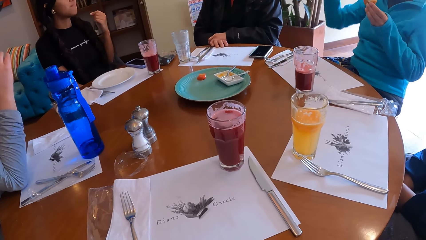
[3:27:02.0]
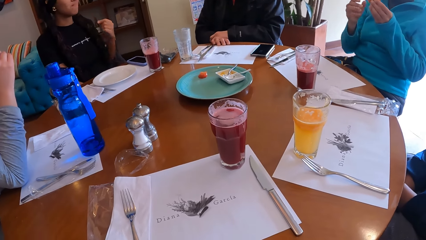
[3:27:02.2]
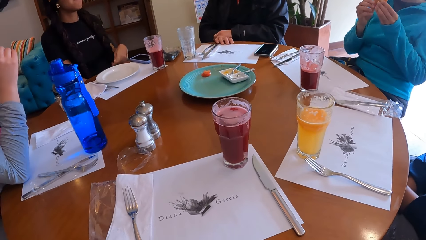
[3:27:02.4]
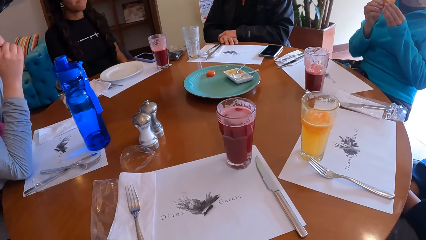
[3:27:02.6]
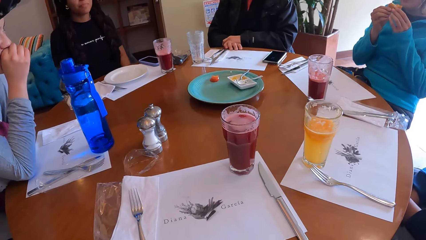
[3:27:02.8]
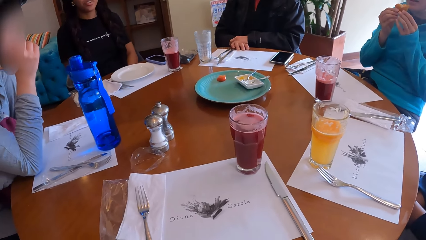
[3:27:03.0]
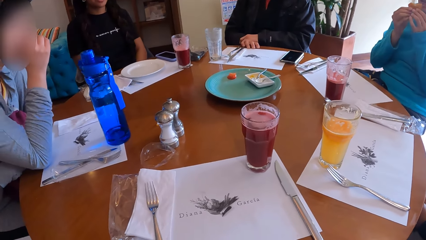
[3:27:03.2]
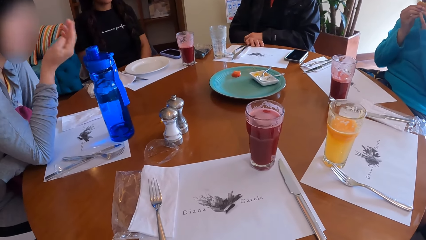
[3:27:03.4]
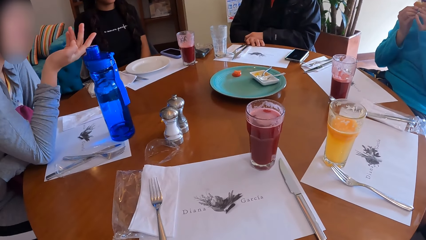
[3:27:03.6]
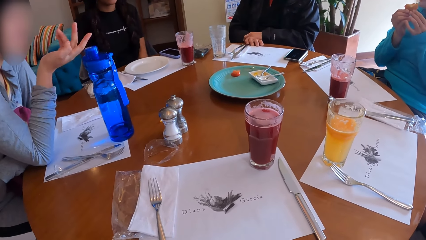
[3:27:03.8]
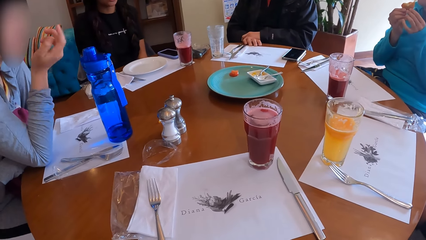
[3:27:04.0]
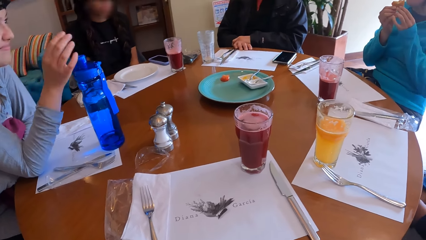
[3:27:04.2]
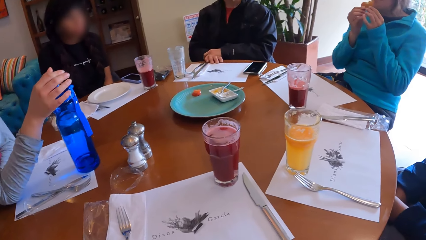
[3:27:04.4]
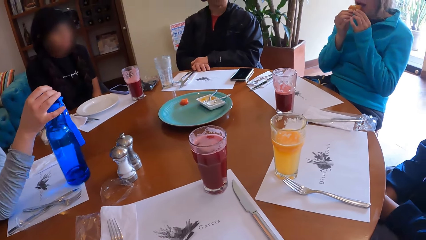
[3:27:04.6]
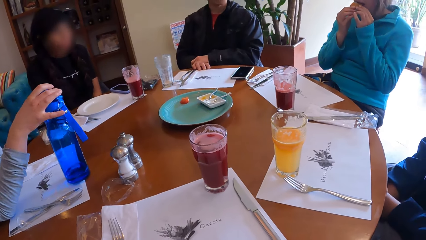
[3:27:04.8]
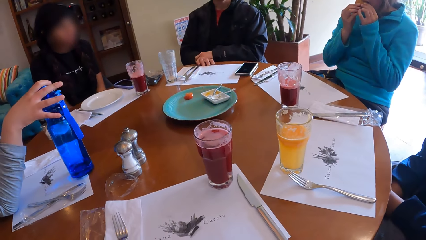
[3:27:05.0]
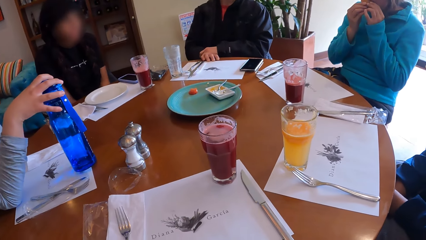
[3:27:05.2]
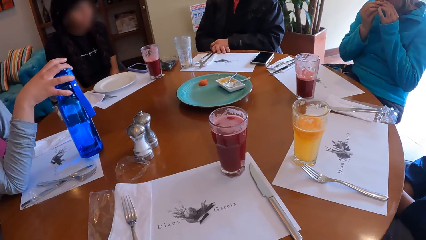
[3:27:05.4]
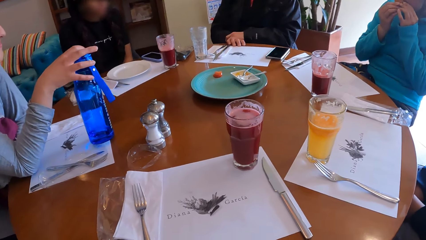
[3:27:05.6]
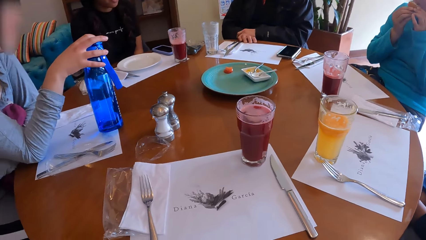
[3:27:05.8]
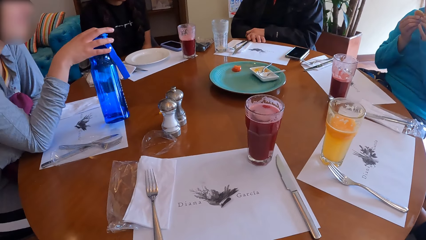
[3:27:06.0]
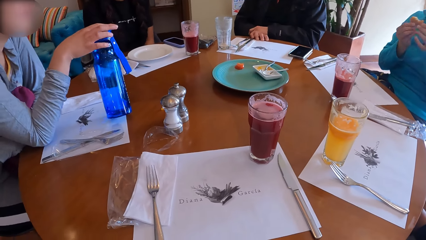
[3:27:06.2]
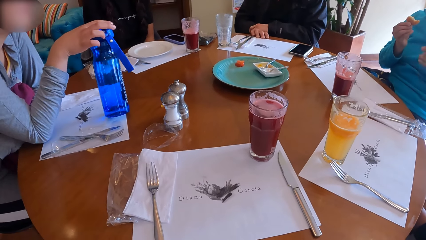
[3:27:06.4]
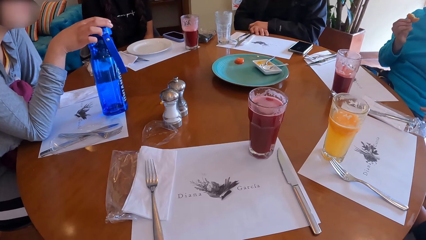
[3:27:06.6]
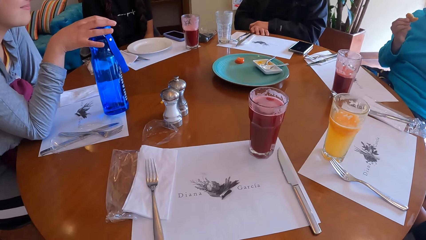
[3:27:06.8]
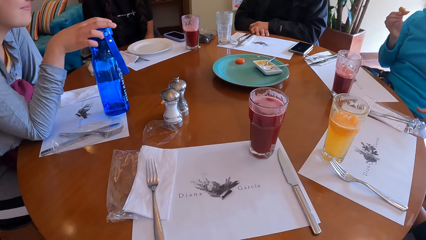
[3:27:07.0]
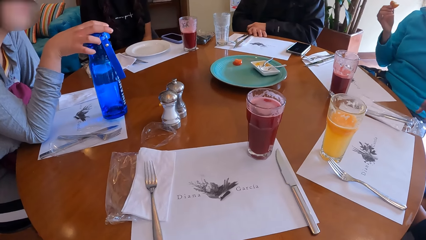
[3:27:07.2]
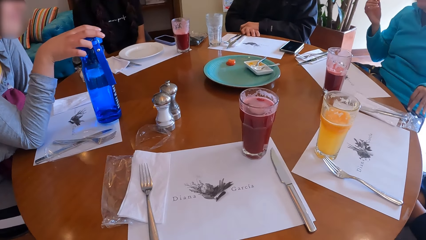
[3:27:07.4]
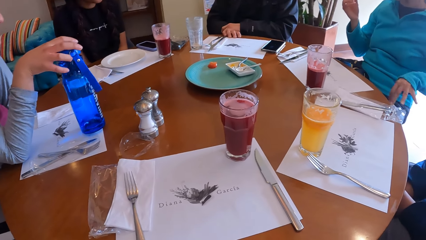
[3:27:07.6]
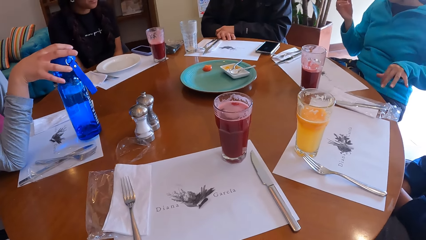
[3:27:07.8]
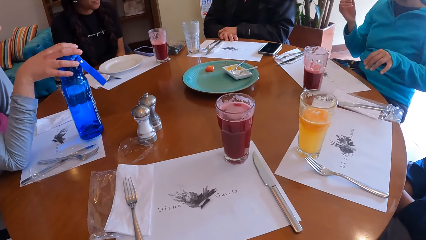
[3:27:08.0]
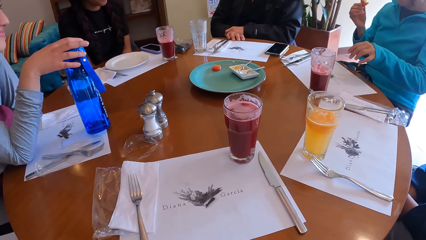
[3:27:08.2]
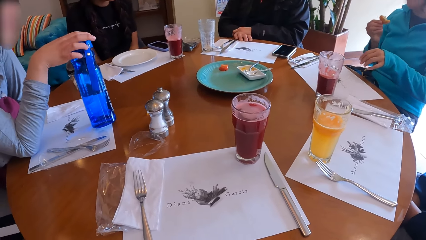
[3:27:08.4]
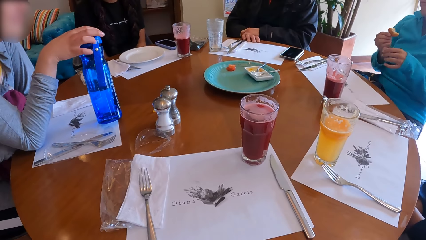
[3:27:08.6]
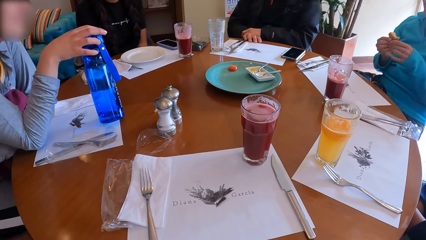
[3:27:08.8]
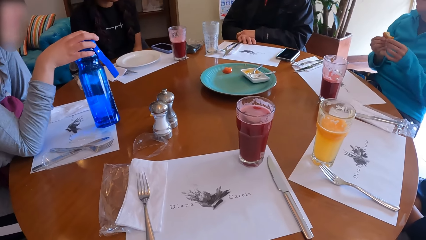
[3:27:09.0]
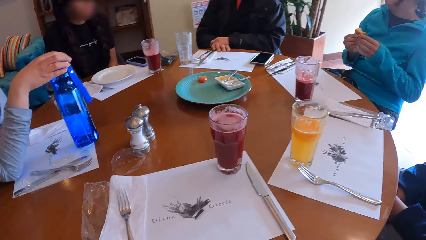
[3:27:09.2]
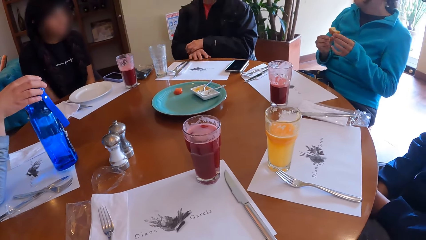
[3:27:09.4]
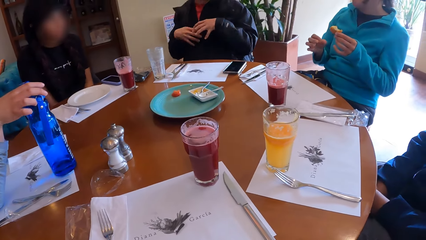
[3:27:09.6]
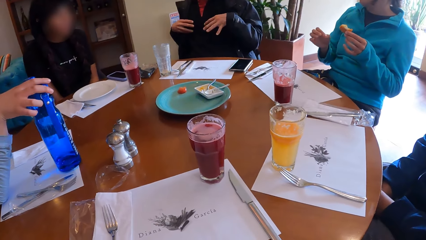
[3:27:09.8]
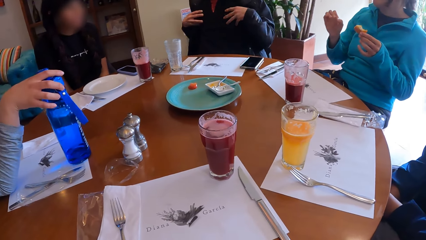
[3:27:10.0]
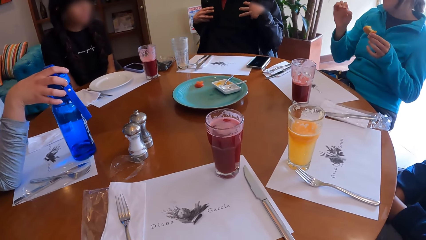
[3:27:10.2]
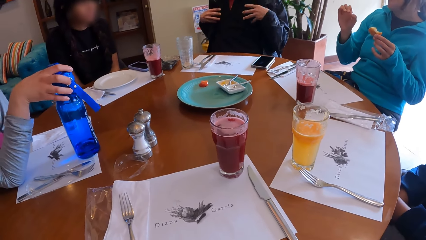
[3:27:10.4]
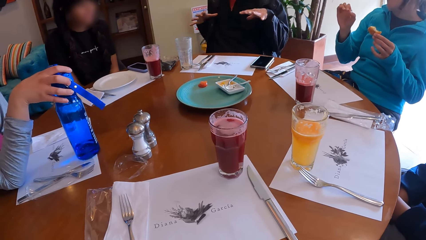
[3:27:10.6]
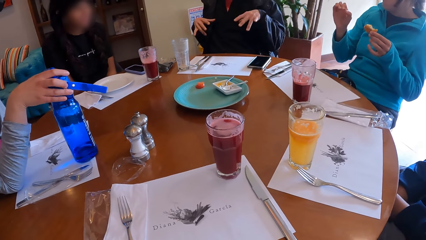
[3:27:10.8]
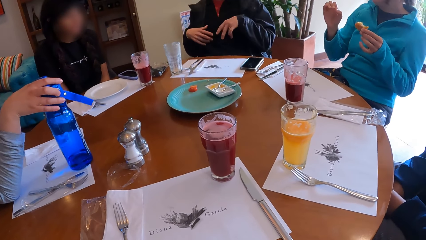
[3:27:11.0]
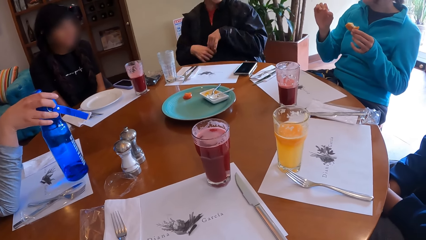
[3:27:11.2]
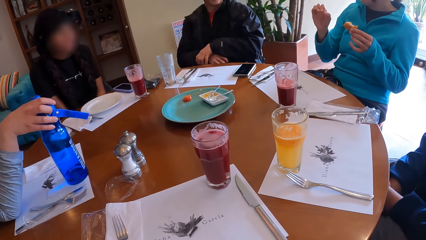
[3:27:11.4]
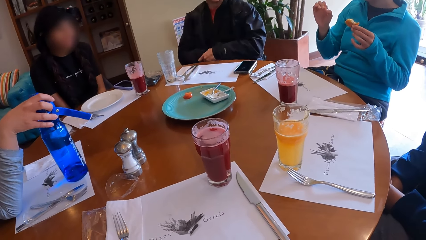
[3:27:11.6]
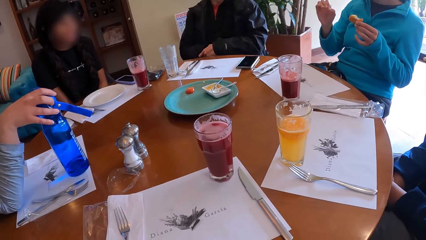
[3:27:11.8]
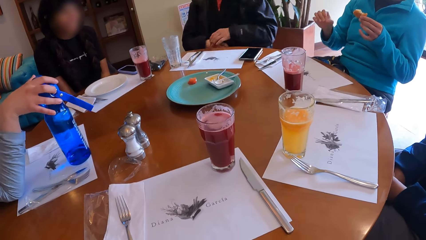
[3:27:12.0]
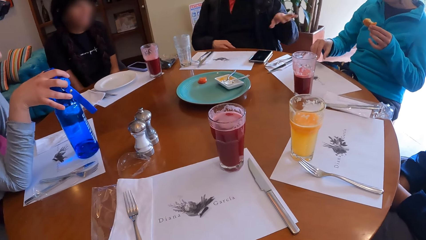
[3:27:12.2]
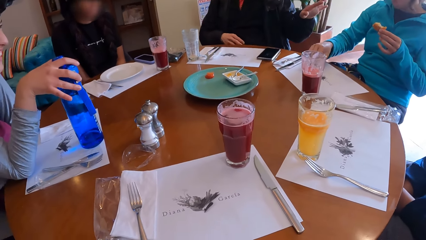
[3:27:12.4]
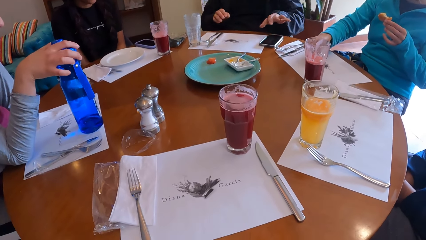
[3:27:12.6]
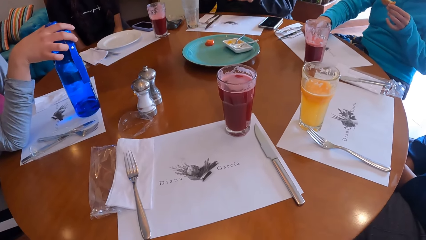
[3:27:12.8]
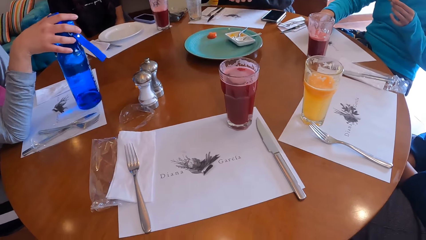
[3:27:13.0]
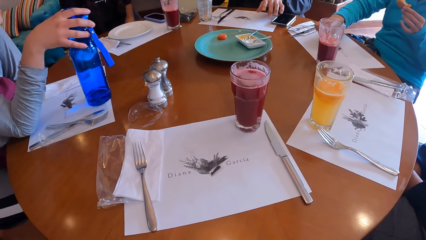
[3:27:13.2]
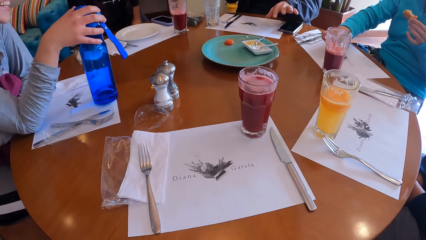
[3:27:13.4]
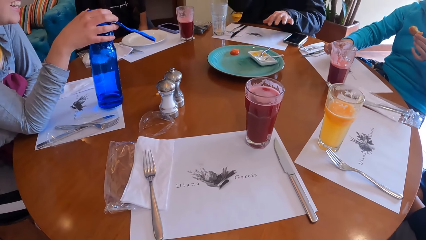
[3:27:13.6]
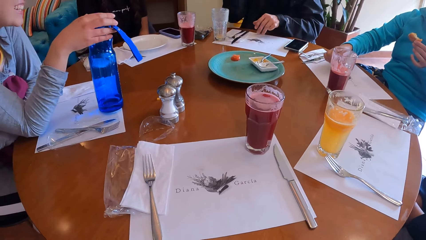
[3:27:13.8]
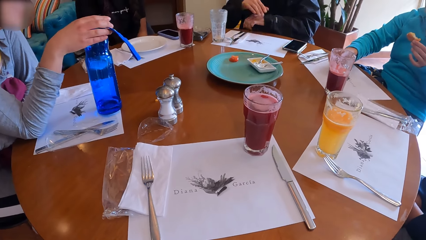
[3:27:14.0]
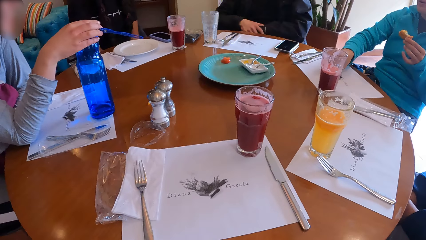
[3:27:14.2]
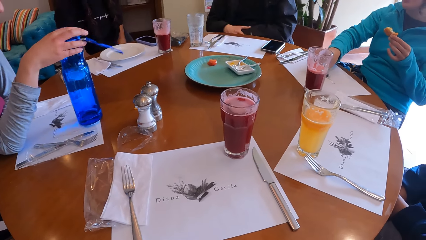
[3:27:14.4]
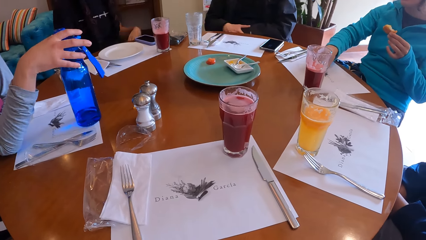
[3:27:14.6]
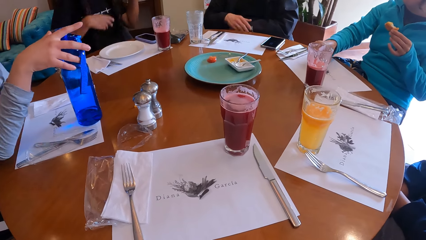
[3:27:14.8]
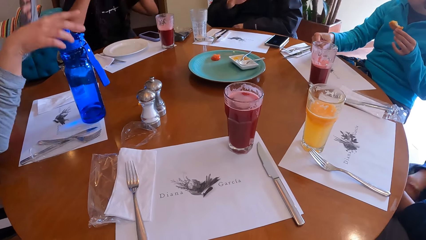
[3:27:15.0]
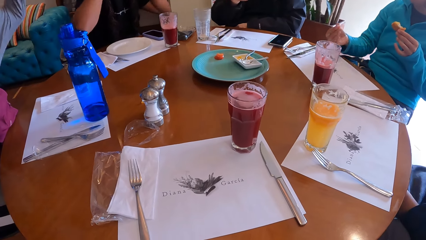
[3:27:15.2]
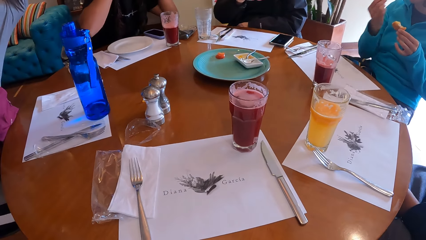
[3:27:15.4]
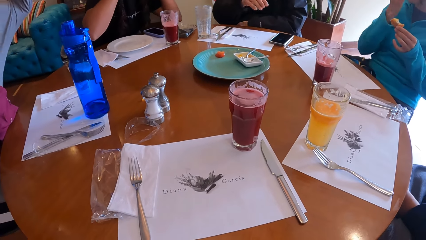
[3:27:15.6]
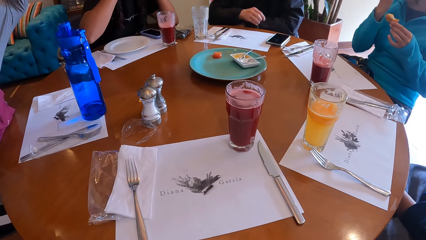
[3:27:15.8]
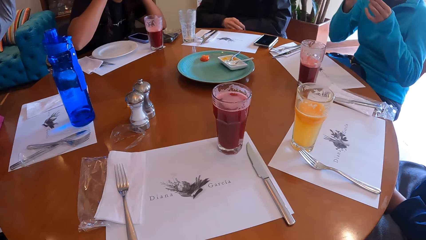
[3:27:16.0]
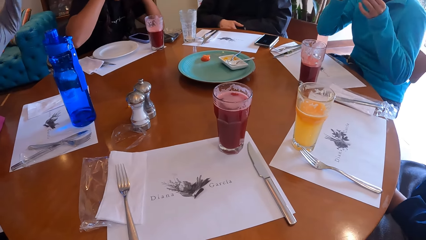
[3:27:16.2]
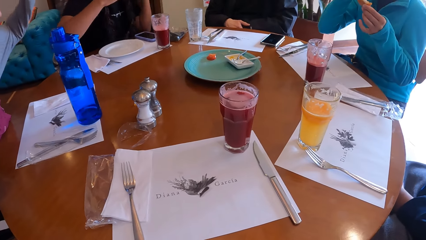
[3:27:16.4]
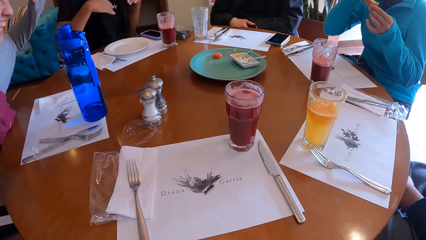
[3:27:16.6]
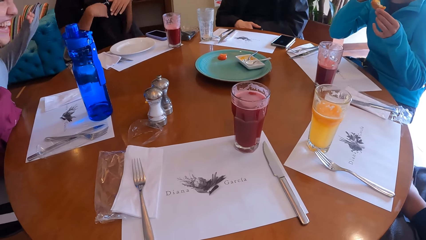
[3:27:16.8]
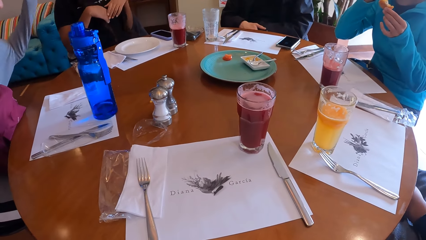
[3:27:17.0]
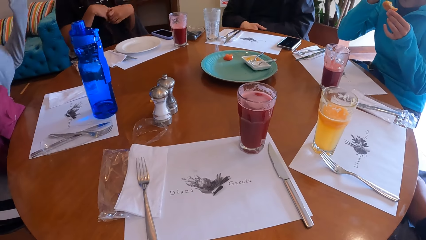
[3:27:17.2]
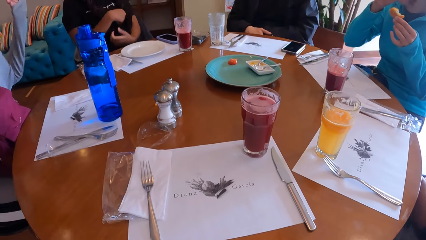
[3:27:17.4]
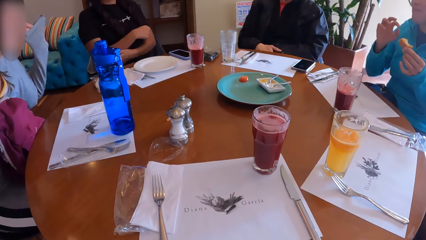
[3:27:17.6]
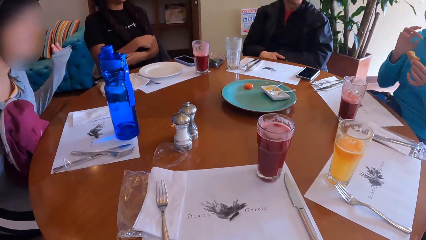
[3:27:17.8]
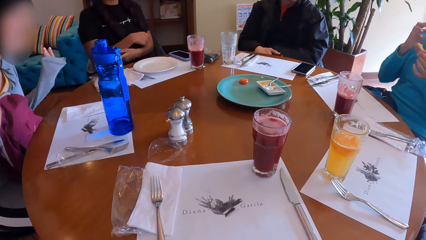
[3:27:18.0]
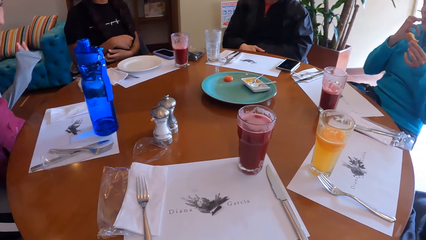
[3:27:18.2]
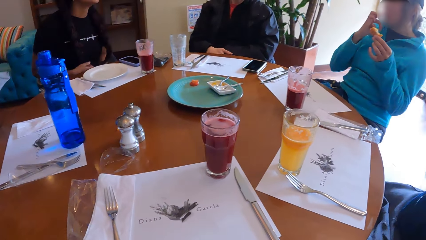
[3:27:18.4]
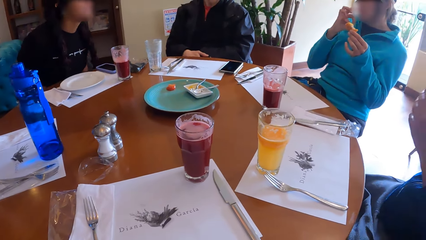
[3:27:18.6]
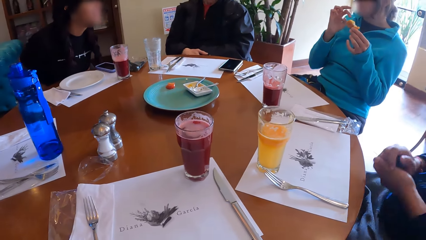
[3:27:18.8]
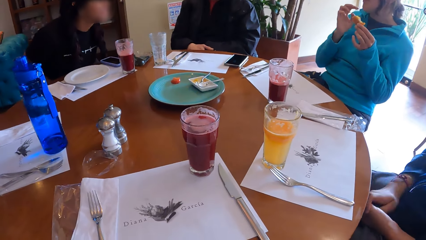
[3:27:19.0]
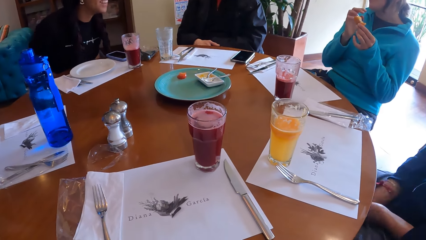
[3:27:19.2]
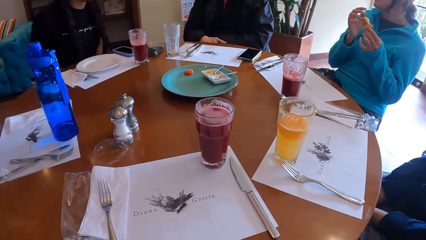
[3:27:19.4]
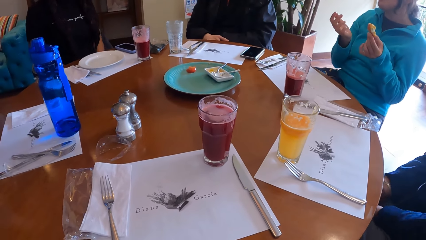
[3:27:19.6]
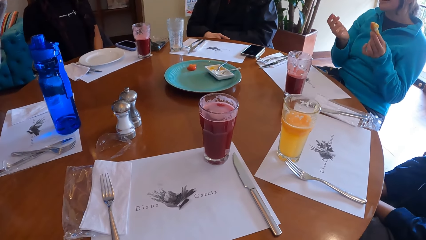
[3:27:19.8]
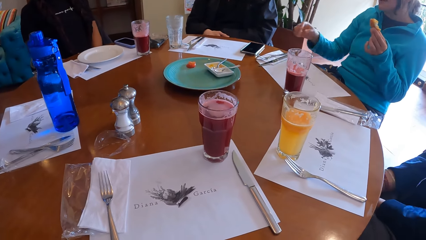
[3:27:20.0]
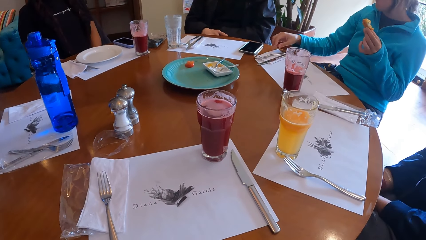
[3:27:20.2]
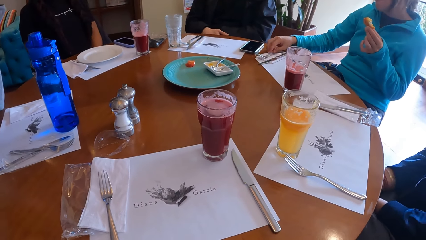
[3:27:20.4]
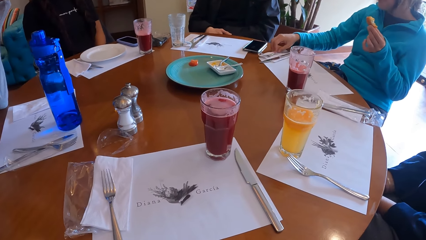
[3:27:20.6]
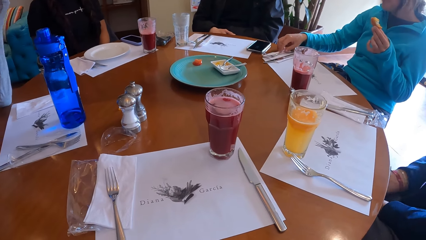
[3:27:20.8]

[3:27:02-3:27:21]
A man talks to another man. The other man looks at the first man. A woman gesticulates with her right hand. Another woman eats the cheese ball with both her hands. The first woman places her right hand on the water bottle on the table. A third man holds the bottle. The second woman places her left hand on her thigh. The camera wearer looks around the table. A fourth man gesticulates with both hands. The second woman places her right hand on the table. The first woman raises her left hand. A third woman eats the crumbs of doughnut from the table. A fourth woman converses with the group of people at the table. A fifth man places his hands on his lap below the table.
